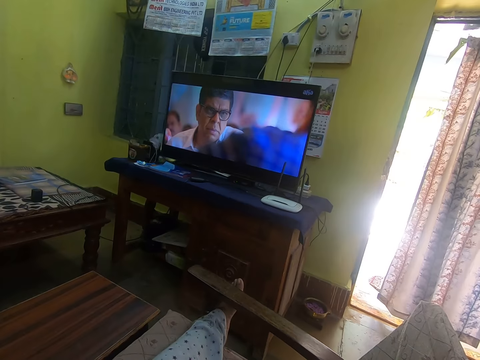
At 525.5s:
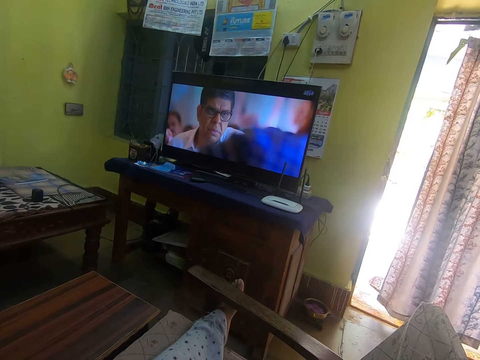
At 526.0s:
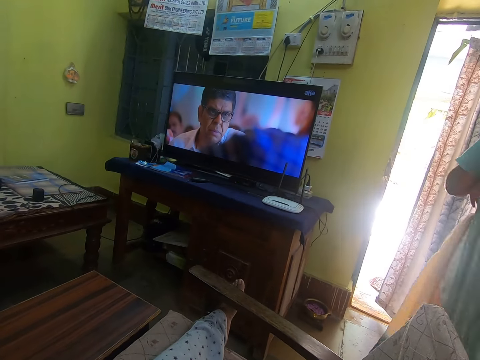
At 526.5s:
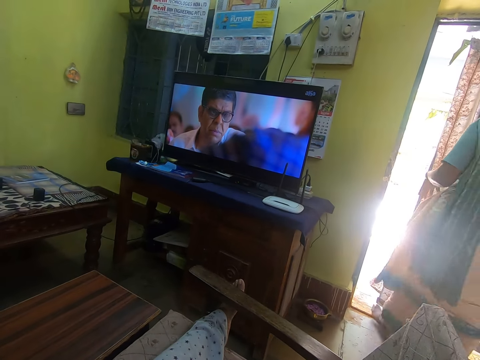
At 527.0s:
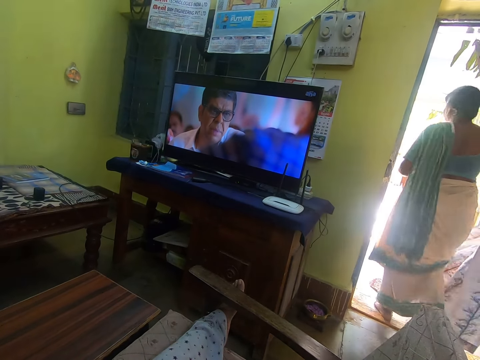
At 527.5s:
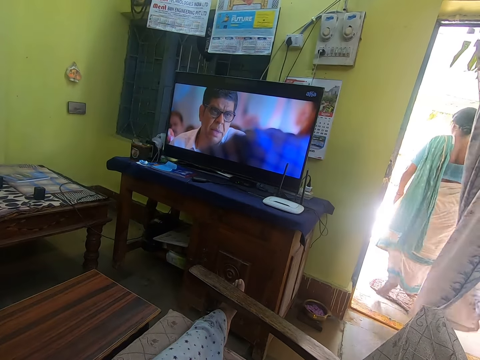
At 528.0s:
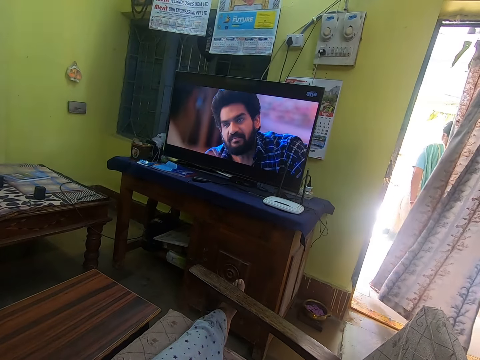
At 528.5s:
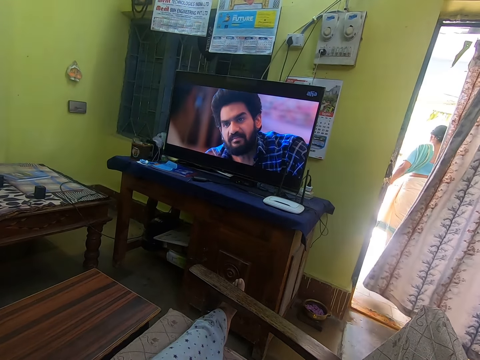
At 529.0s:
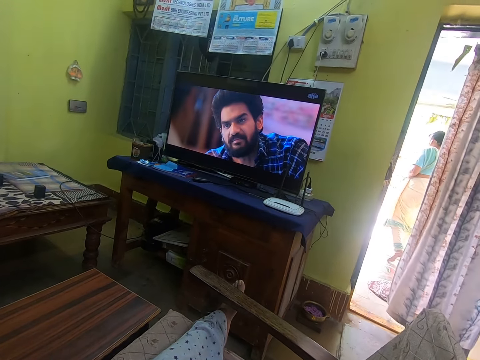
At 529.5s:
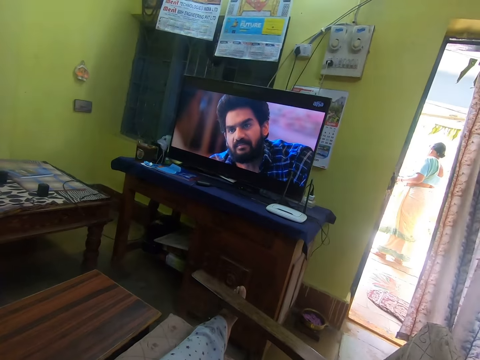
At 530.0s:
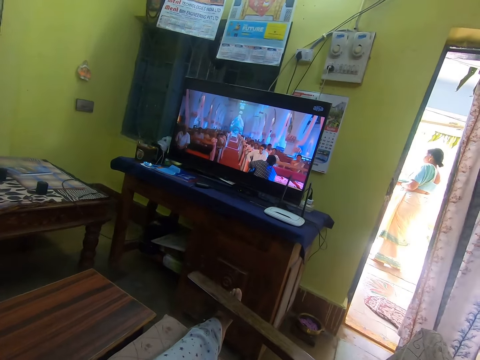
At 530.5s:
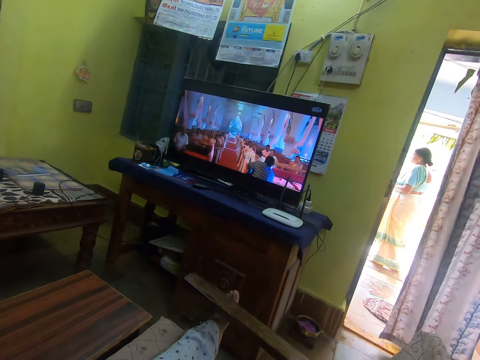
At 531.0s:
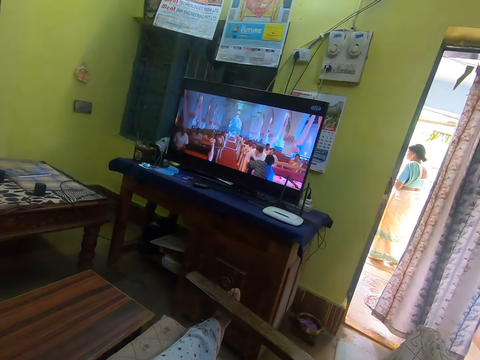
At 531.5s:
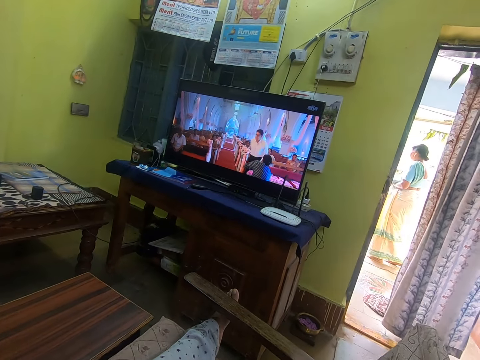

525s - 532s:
A woman walks out of the house.

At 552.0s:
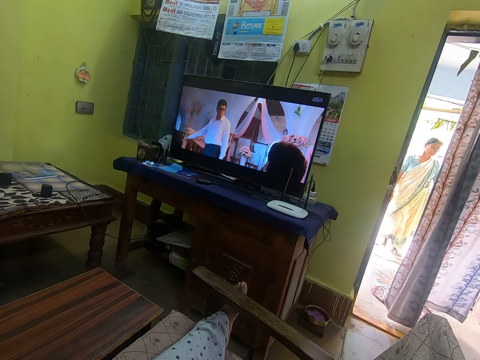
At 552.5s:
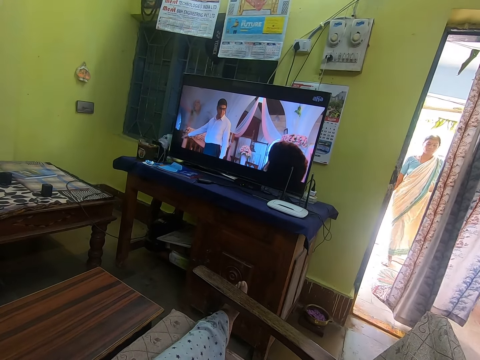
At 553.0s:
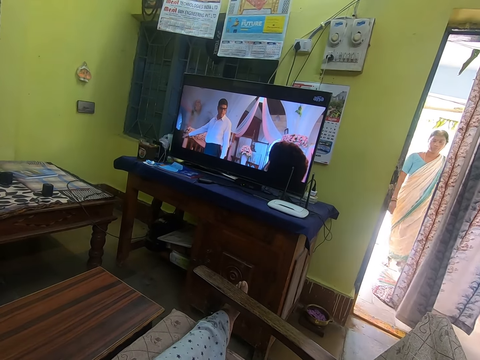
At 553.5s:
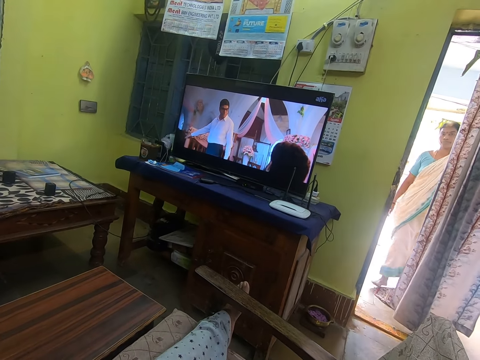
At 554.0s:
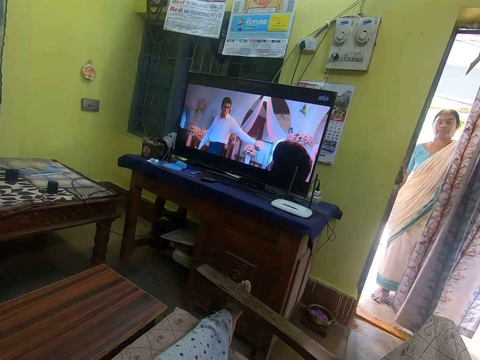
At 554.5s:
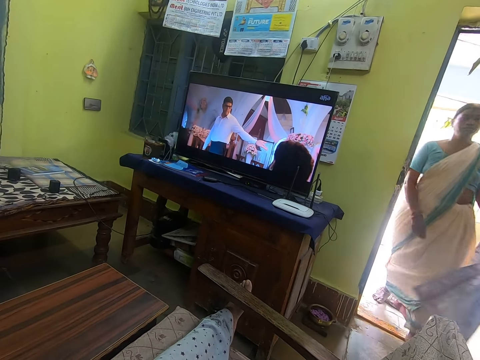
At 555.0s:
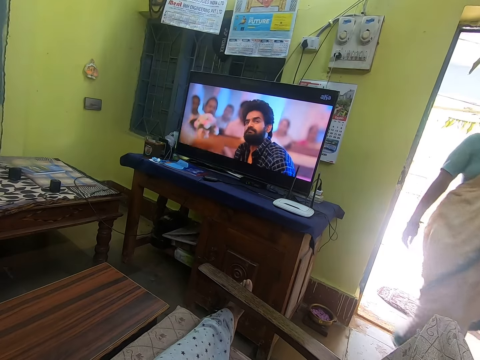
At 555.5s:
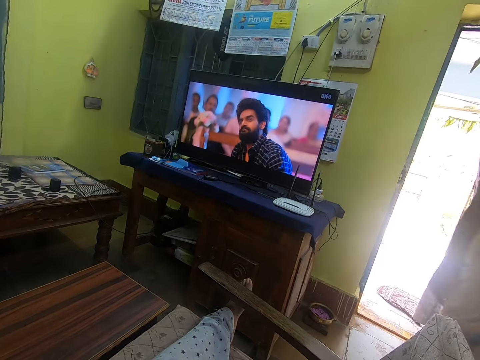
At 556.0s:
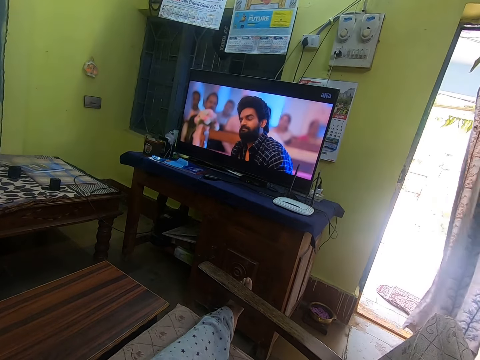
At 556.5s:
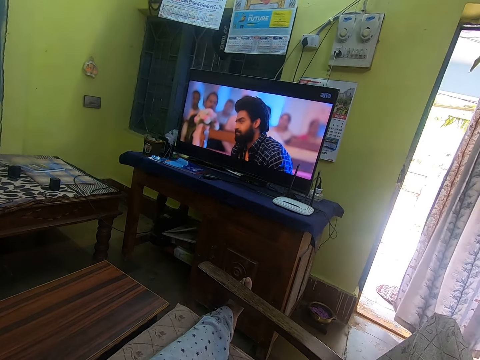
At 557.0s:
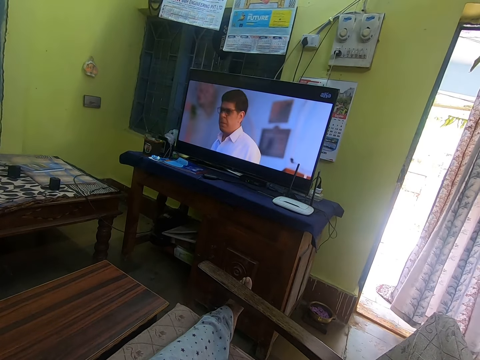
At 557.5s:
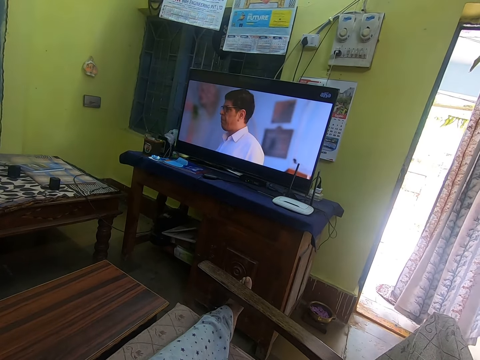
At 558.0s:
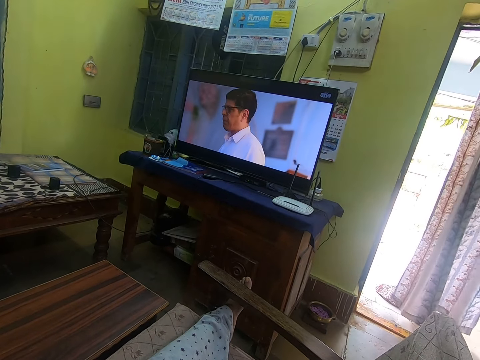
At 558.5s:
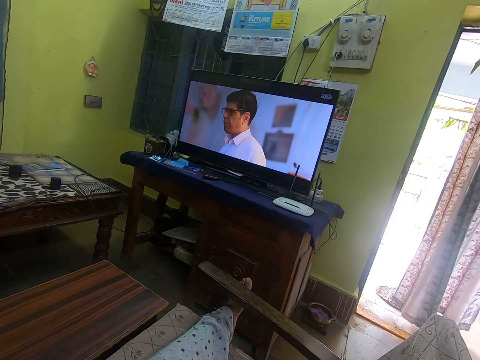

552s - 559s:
A woman enters the house.

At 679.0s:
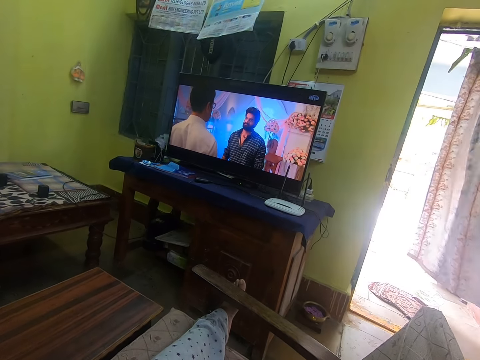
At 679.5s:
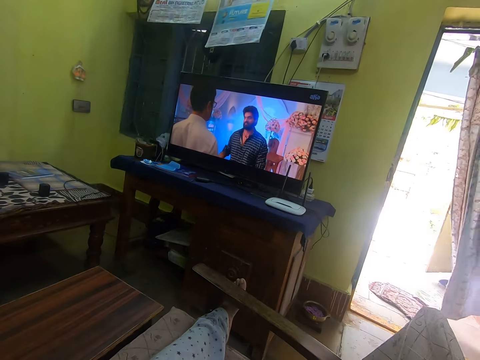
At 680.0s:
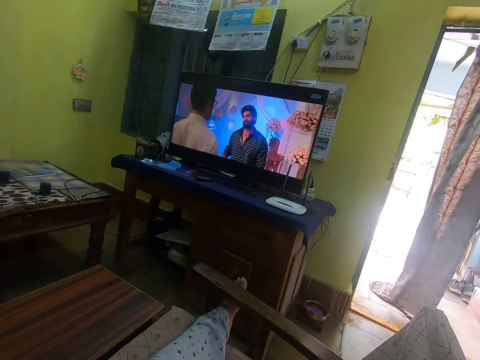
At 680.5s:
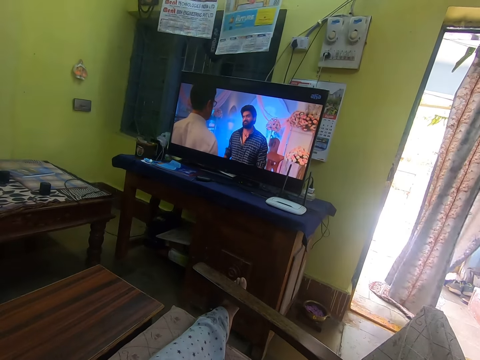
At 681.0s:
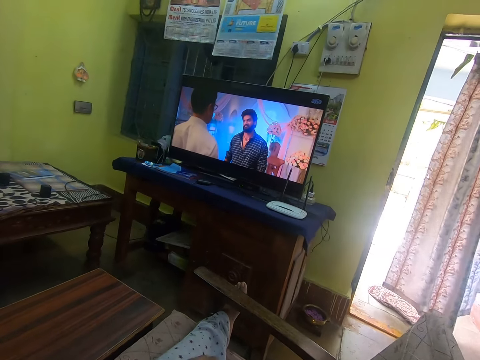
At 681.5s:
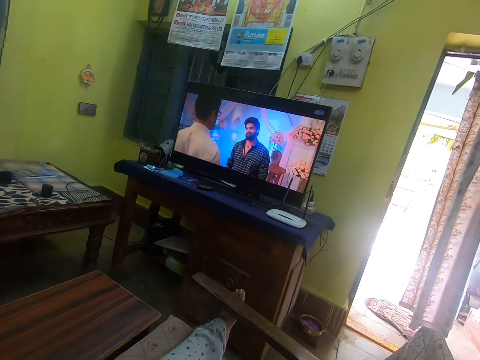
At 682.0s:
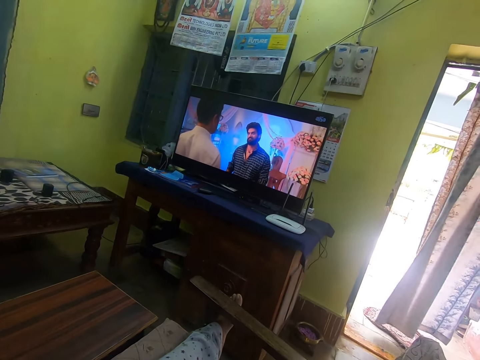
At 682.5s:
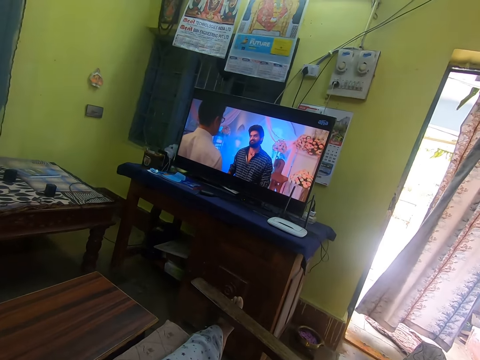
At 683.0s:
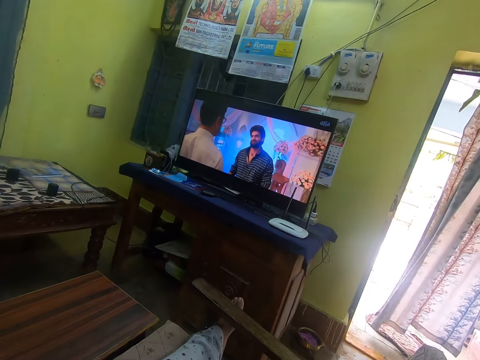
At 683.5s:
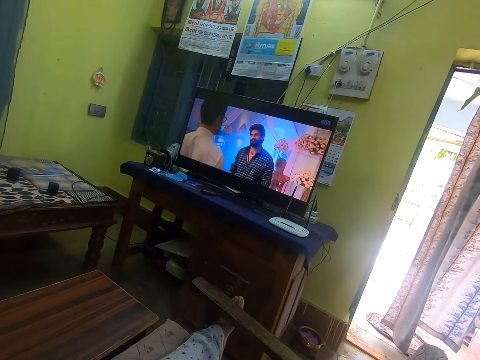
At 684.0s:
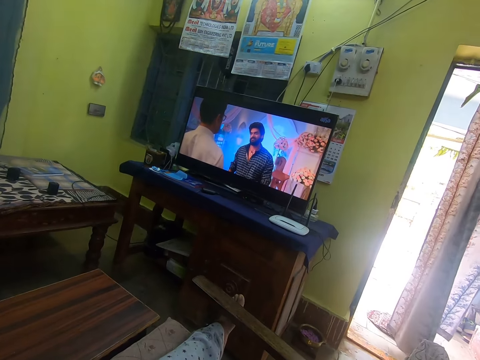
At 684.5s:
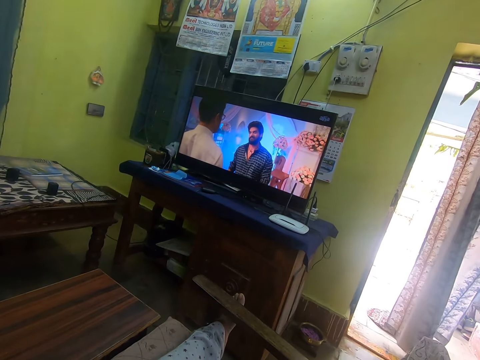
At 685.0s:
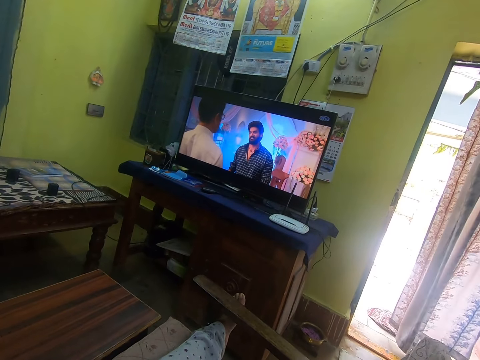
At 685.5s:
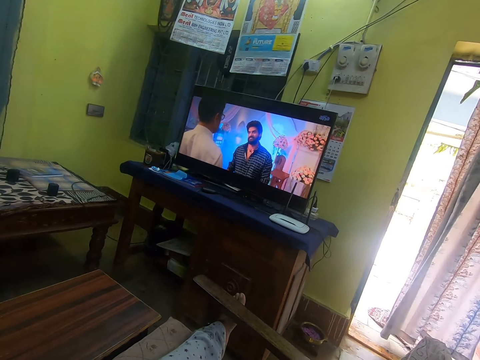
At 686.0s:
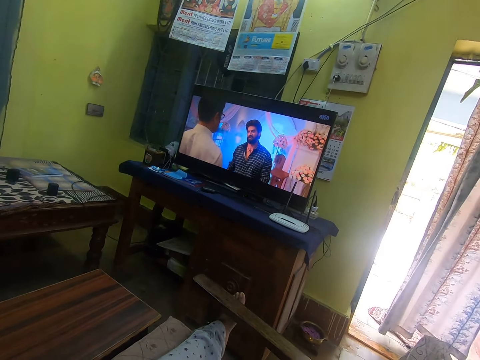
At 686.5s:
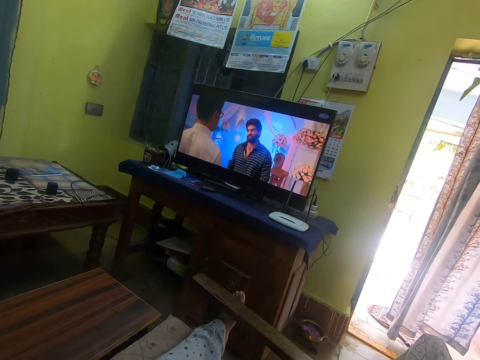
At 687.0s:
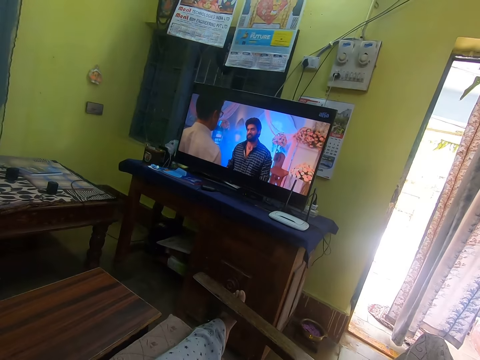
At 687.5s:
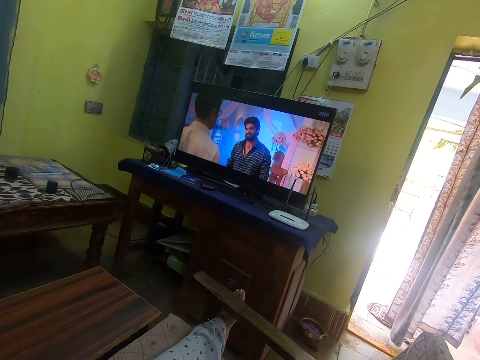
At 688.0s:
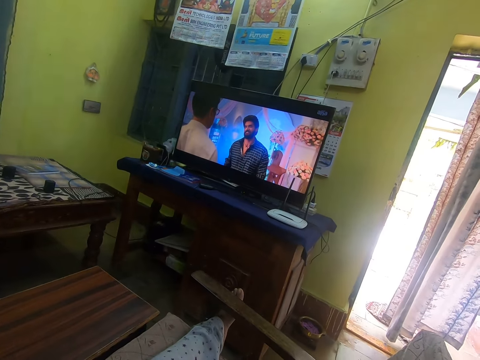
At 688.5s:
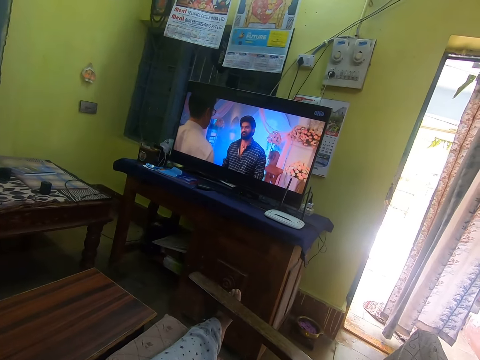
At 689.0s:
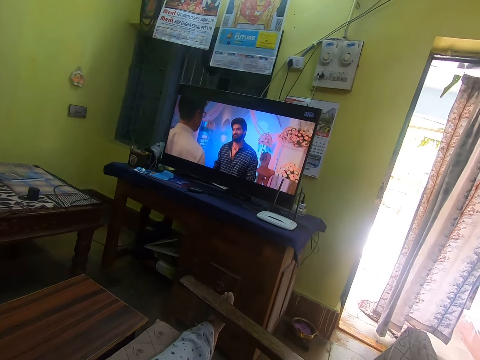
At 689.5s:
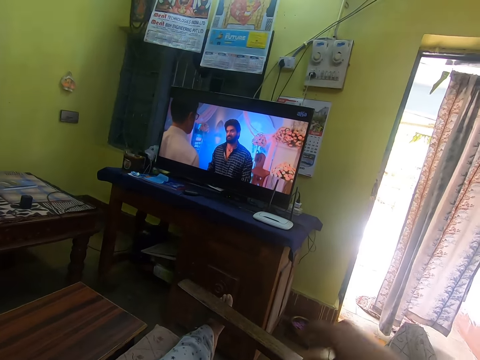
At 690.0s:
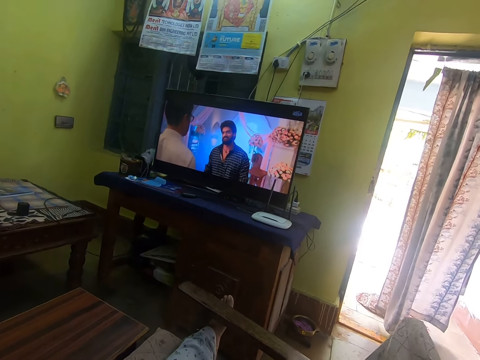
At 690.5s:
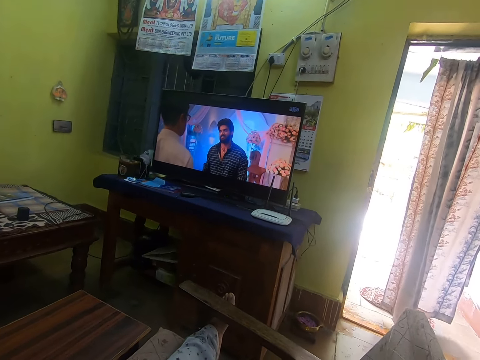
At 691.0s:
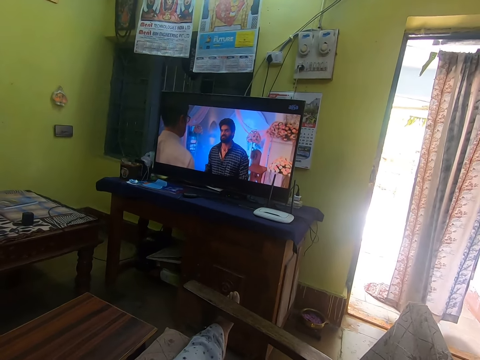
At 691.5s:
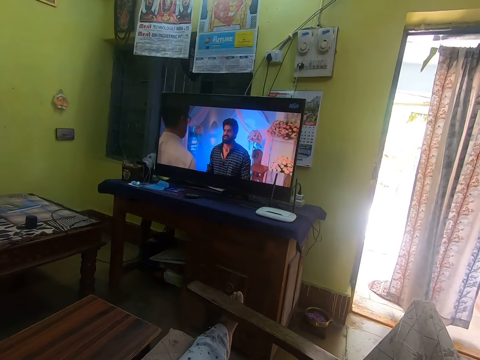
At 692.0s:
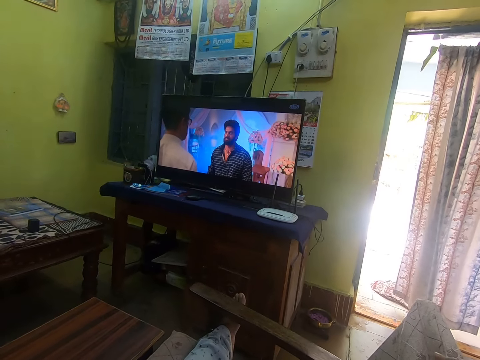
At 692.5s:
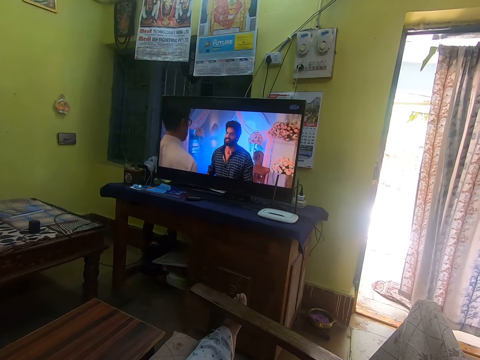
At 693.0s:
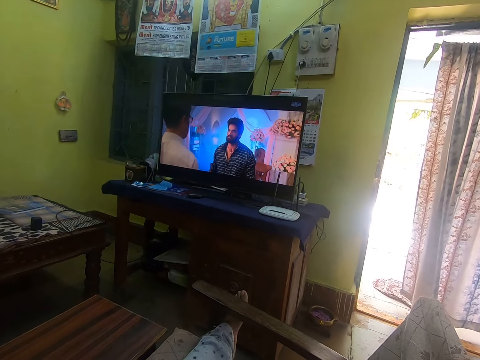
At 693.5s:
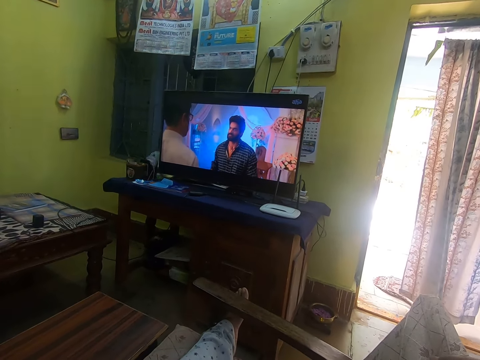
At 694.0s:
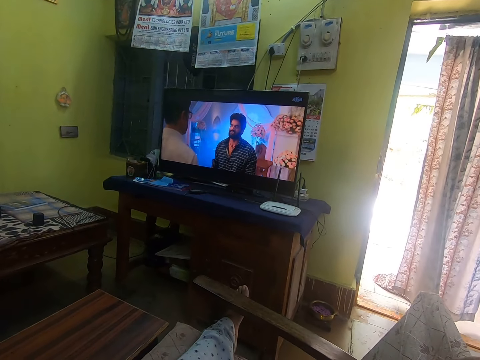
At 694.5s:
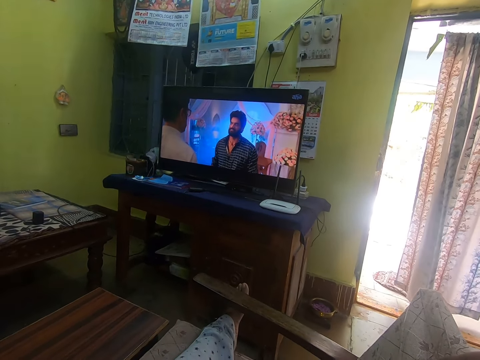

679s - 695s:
The camera wearer moves the hand aside. They put the hand on the couch arm. They hold a chair.
